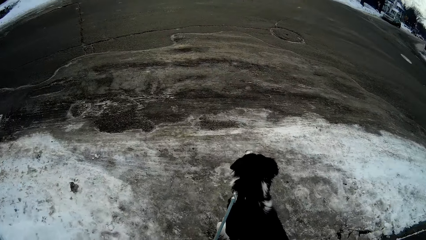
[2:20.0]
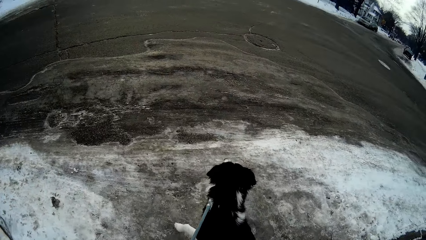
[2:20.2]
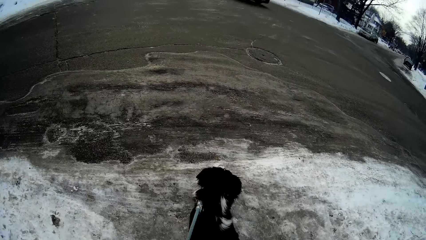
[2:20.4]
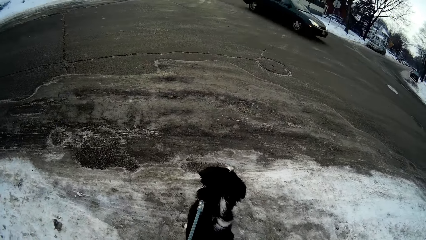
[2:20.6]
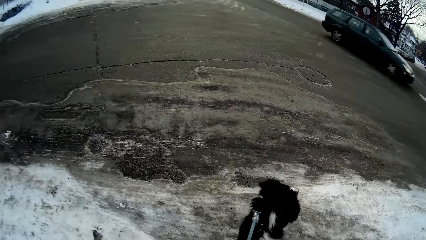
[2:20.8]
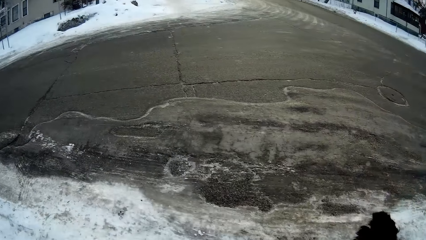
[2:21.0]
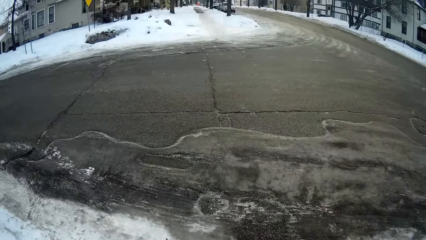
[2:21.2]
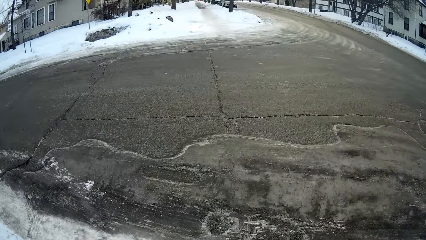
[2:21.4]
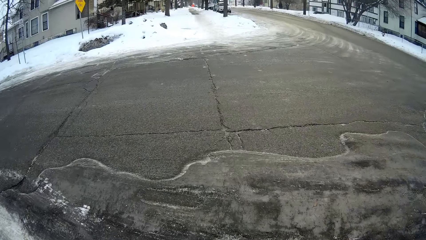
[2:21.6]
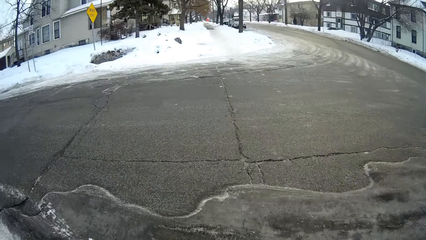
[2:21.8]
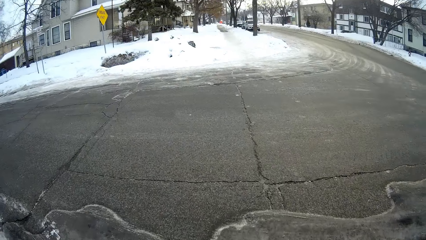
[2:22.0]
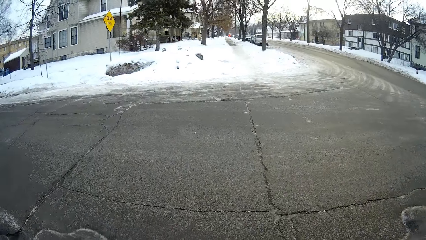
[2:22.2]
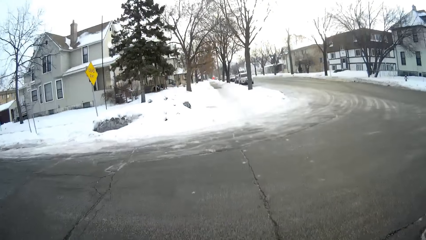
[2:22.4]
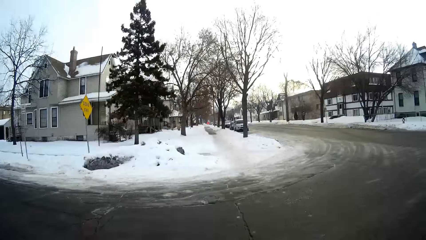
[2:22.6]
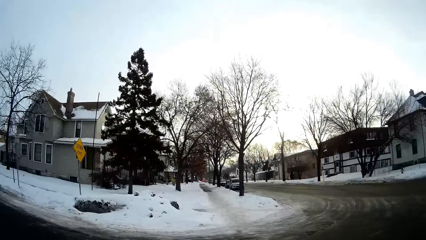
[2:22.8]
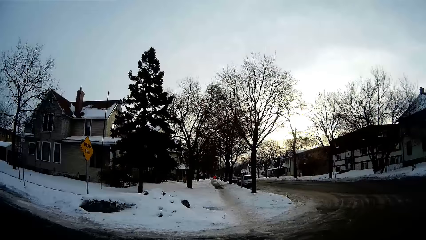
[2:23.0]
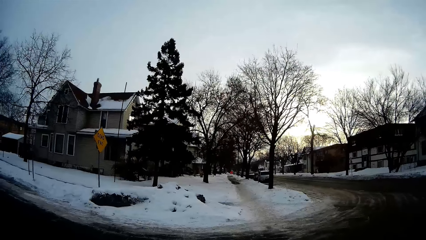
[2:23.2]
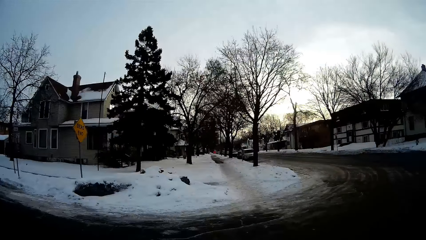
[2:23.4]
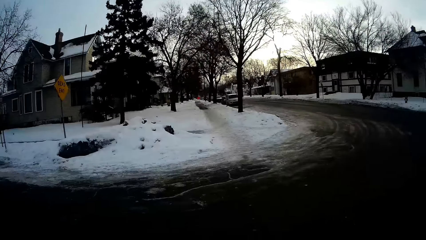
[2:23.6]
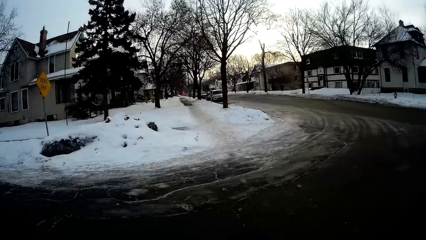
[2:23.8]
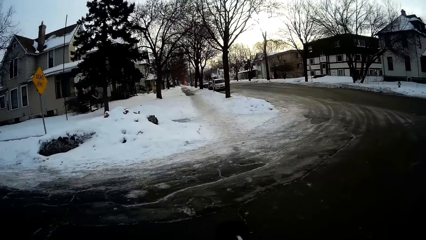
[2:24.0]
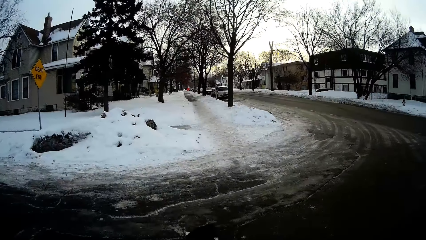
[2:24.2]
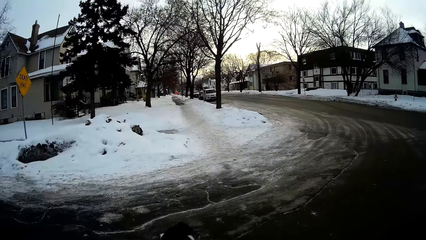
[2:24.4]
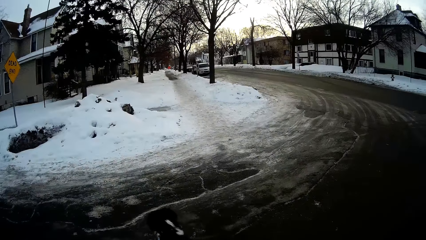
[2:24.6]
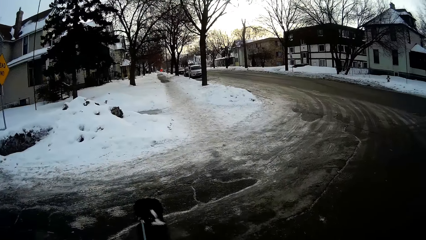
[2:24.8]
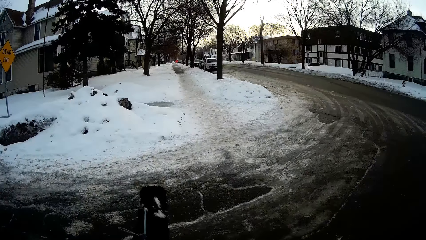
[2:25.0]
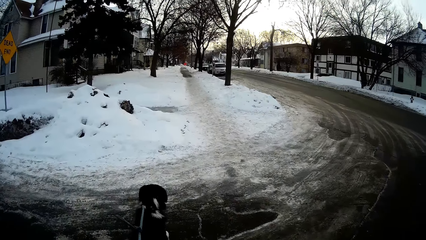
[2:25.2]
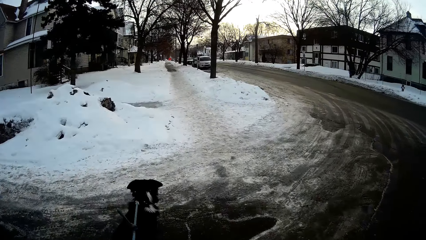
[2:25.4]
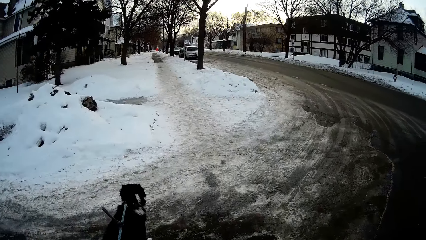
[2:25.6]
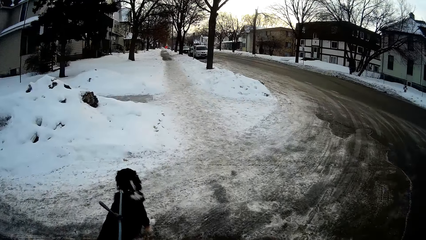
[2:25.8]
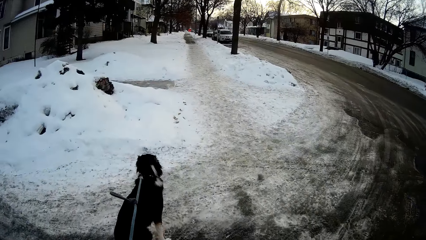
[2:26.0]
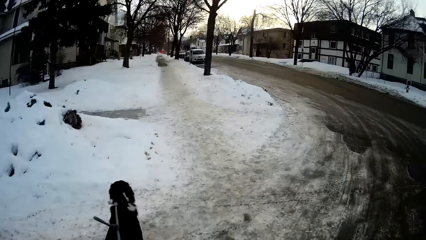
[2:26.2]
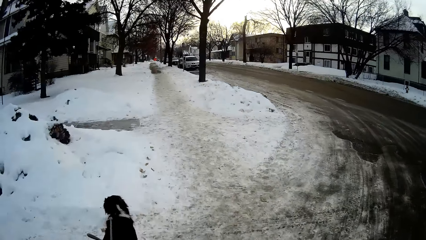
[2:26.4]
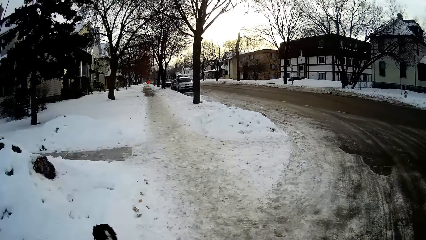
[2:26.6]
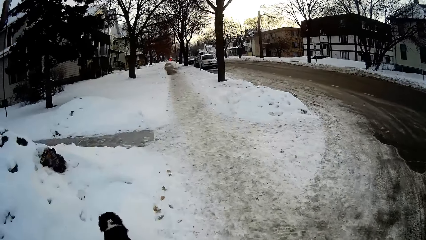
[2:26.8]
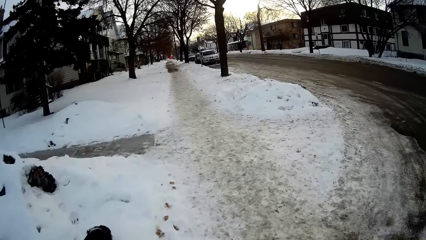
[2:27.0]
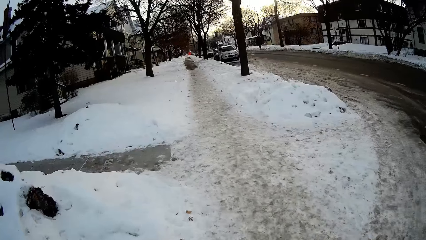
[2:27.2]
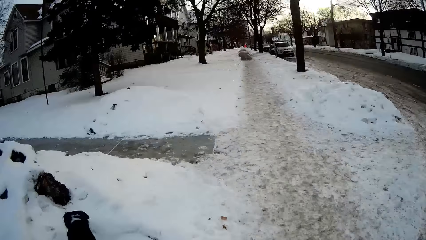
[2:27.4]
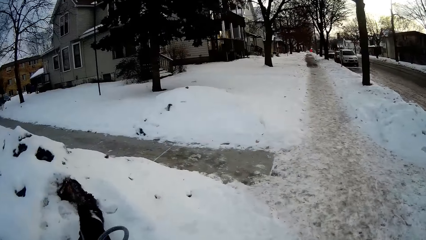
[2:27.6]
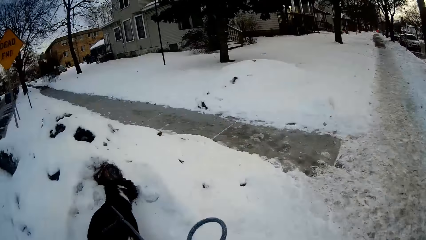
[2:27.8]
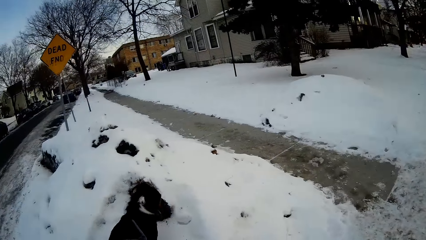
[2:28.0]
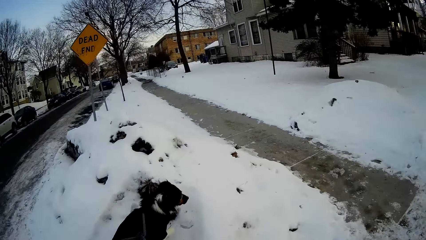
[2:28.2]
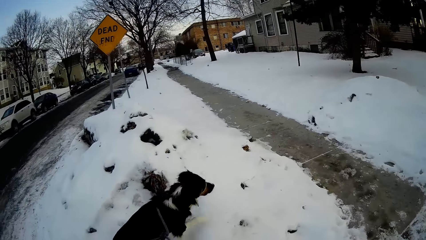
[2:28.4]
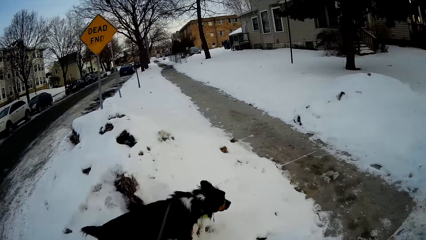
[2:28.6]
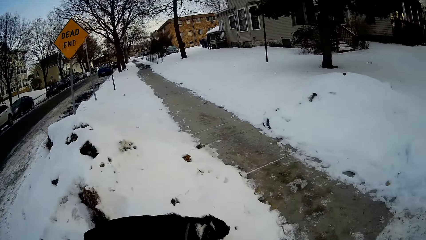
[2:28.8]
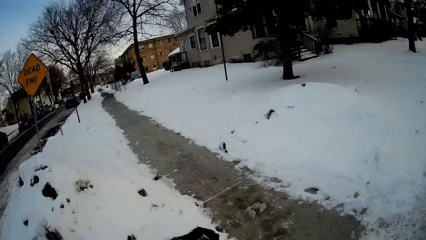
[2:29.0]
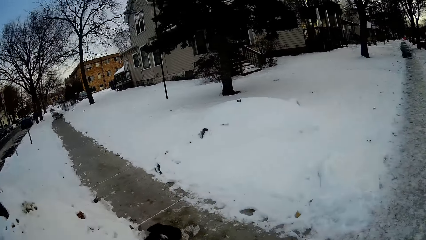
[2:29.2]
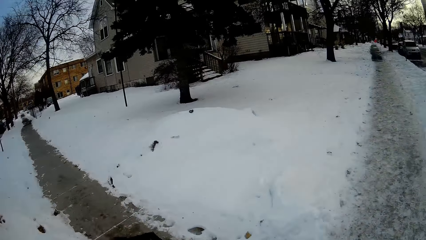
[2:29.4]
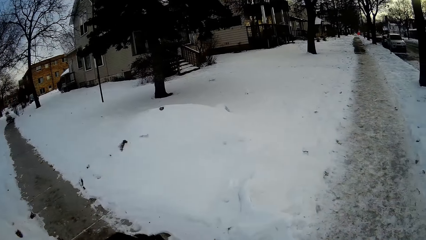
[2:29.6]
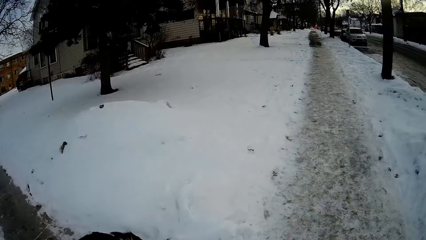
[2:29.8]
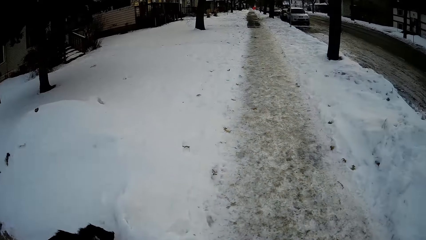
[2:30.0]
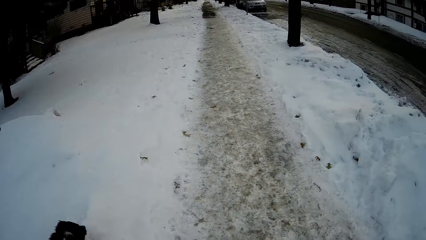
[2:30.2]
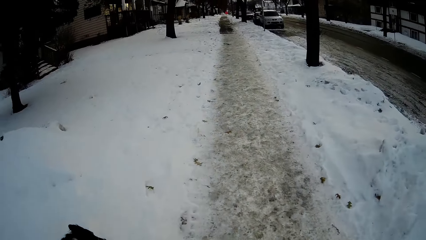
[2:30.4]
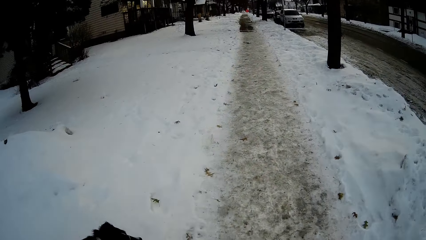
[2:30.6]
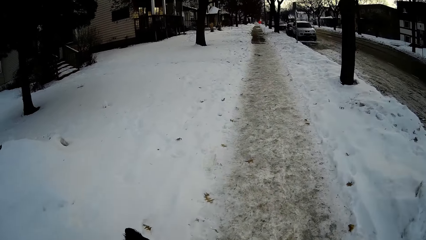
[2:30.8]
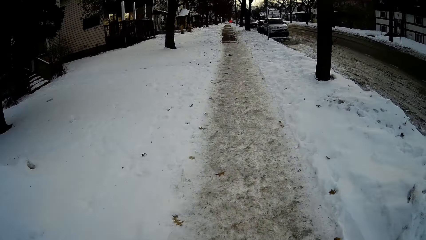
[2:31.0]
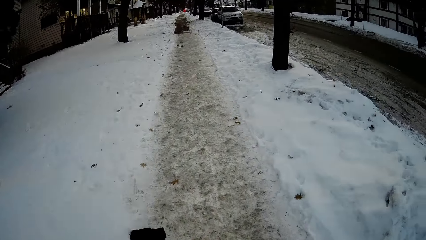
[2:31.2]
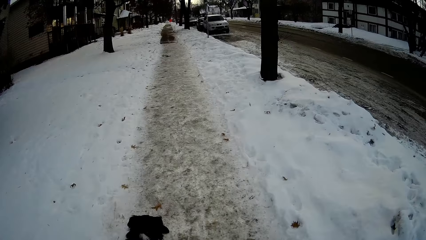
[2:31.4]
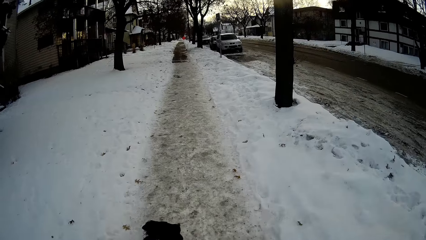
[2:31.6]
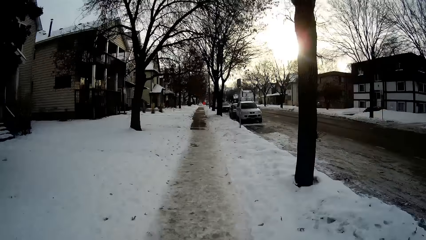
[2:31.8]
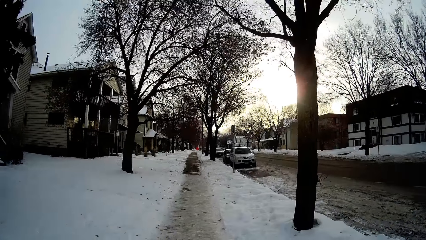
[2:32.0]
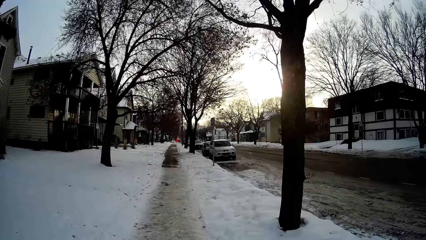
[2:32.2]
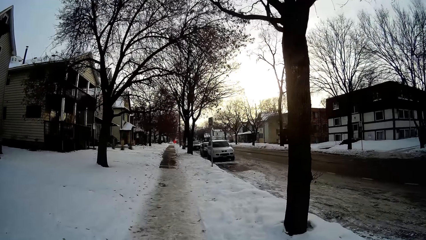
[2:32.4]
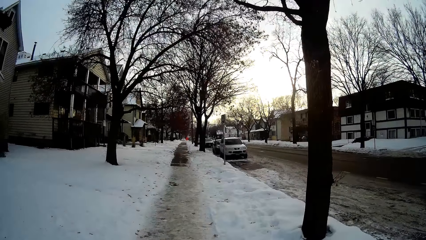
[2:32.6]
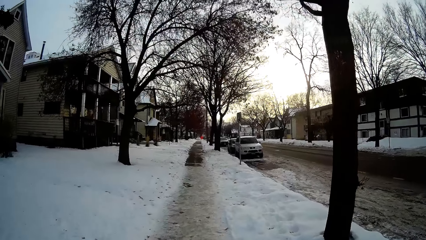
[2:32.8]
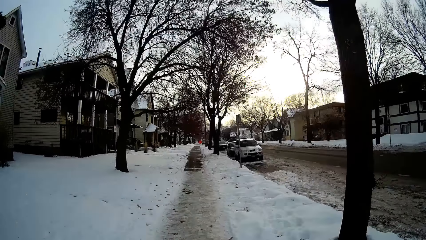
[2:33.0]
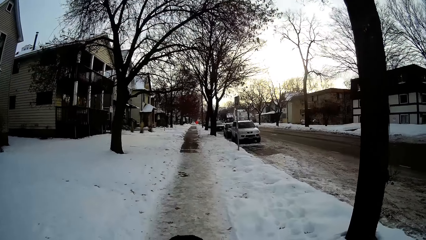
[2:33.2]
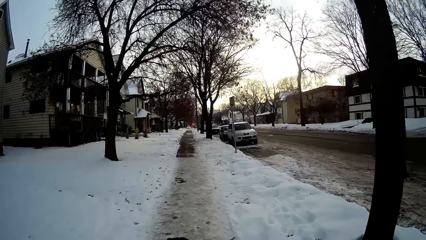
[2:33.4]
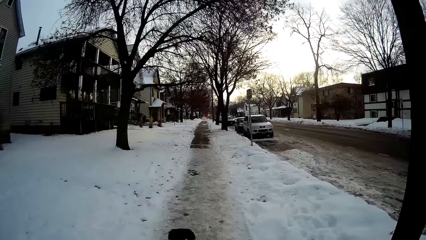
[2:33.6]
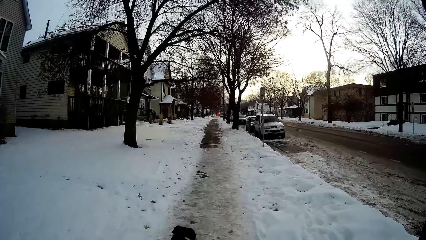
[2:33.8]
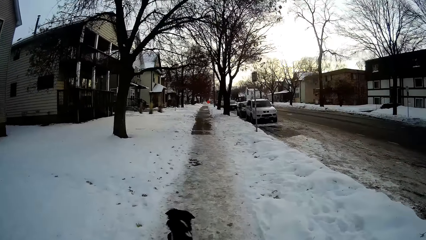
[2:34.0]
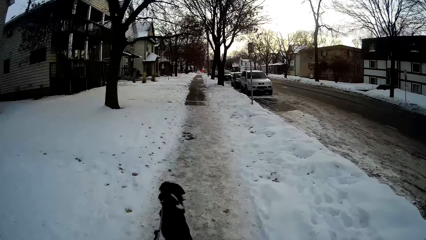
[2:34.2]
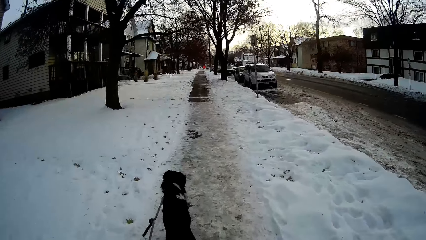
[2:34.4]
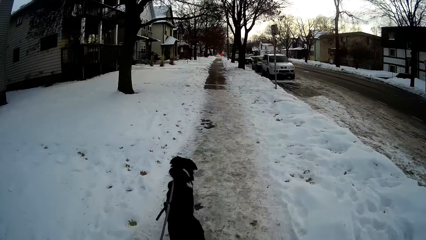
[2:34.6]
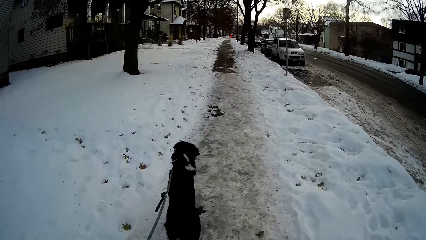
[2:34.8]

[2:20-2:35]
The camera wearer crosses the road. They walk on the road.
